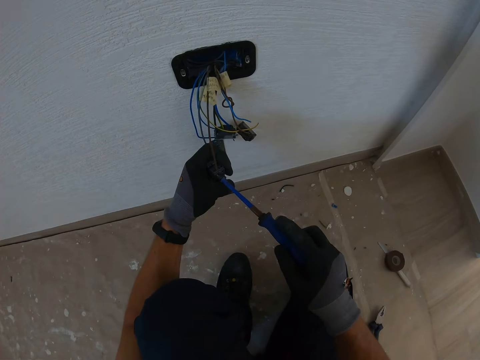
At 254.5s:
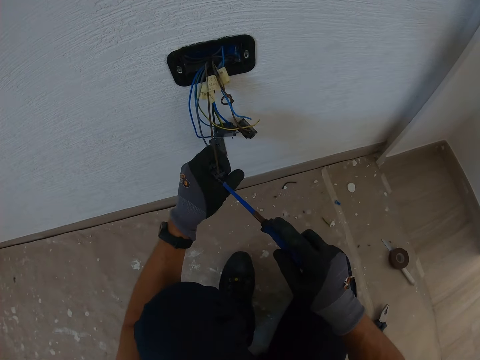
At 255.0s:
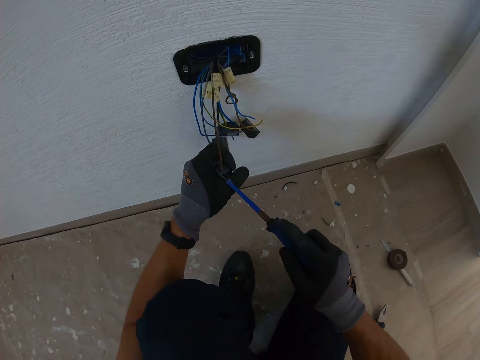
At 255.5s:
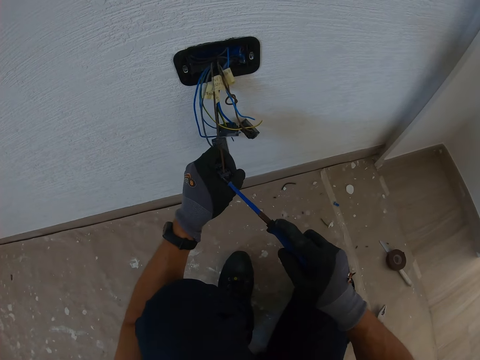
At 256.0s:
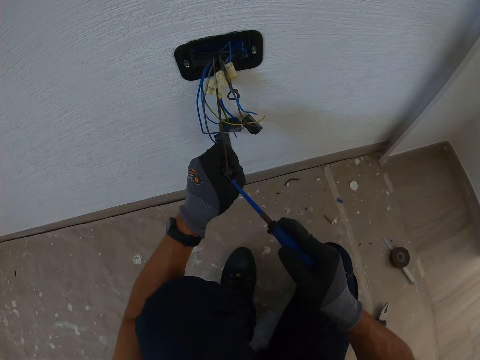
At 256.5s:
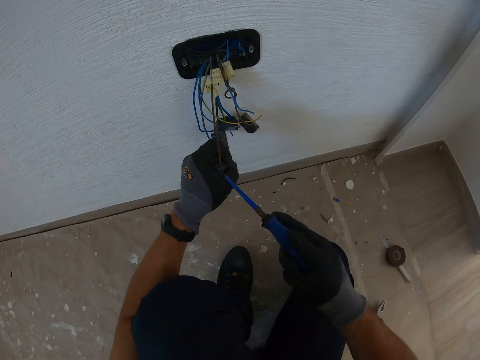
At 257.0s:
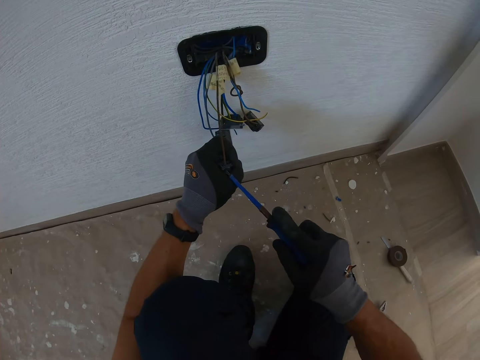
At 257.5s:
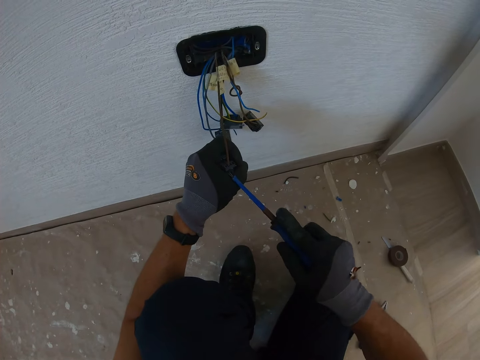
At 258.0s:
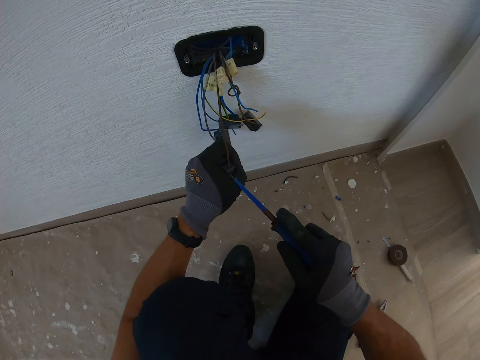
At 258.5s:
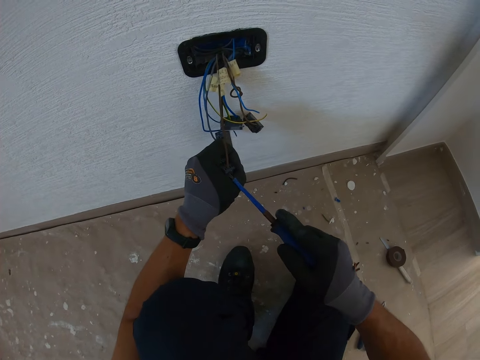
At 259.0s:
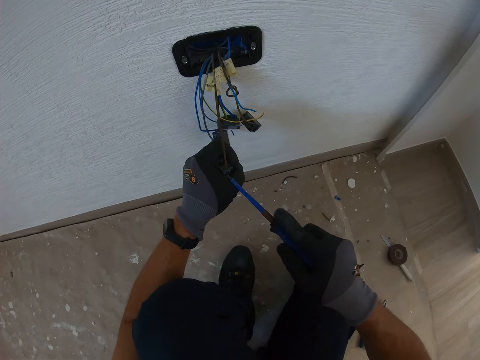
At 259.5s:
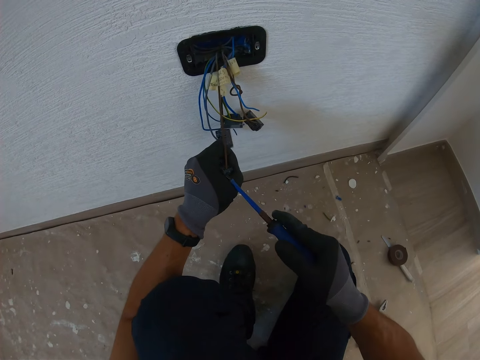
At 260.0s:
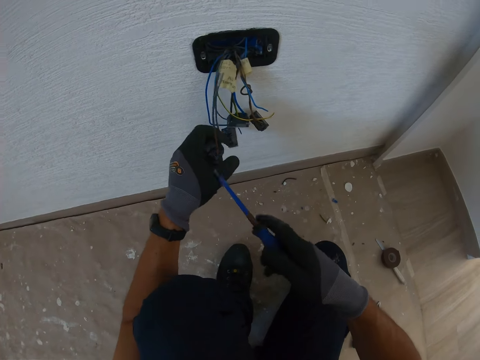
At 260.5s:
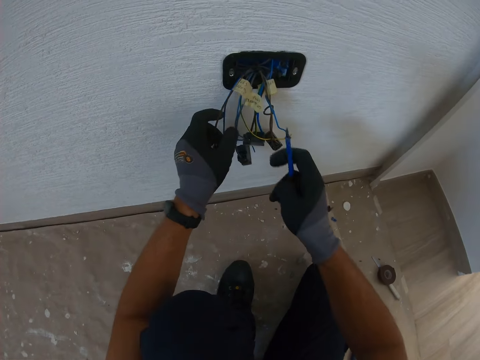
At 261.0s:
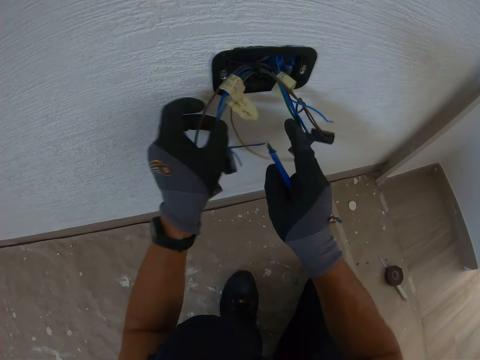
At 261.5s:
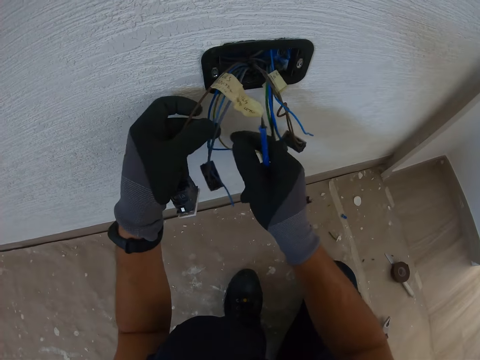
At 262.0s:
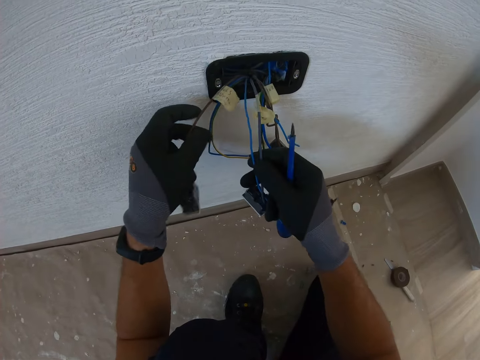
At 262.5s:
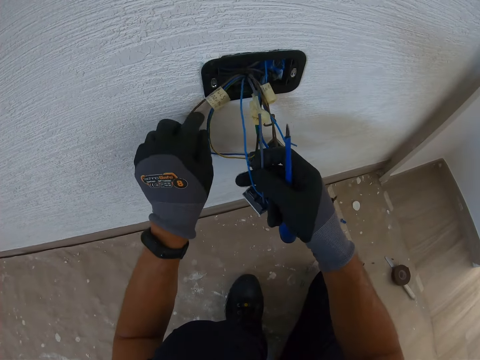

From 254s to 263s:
The camera wearer aligns wires with his hands.

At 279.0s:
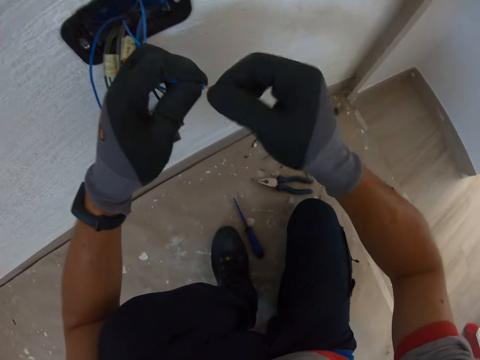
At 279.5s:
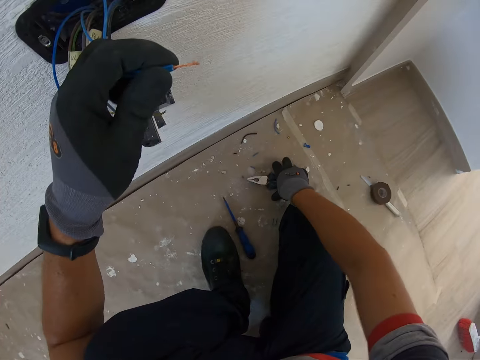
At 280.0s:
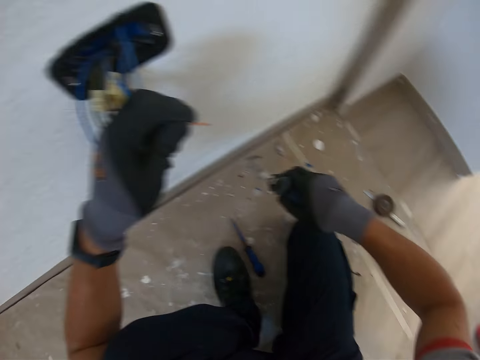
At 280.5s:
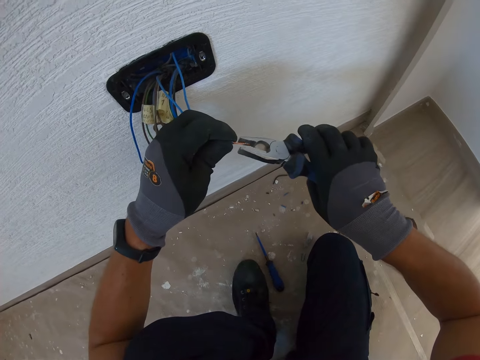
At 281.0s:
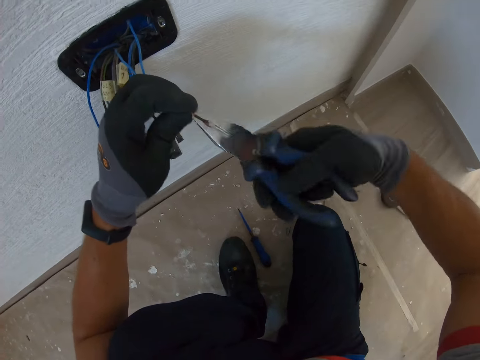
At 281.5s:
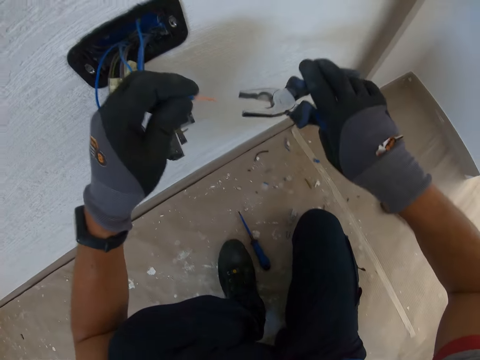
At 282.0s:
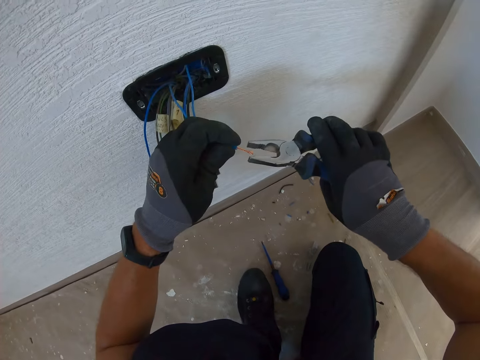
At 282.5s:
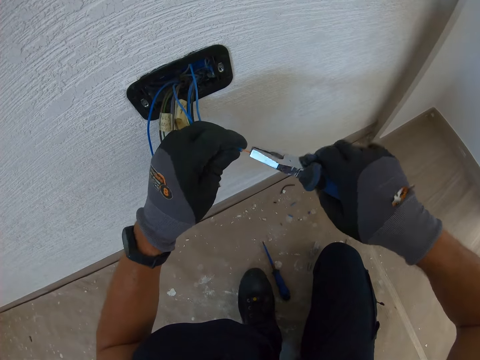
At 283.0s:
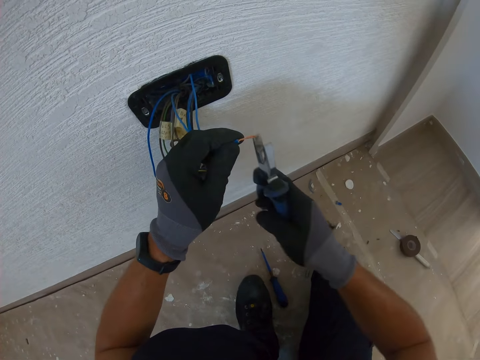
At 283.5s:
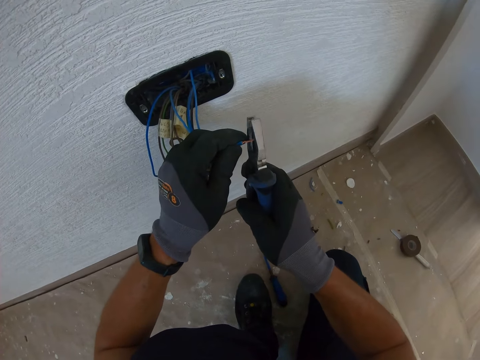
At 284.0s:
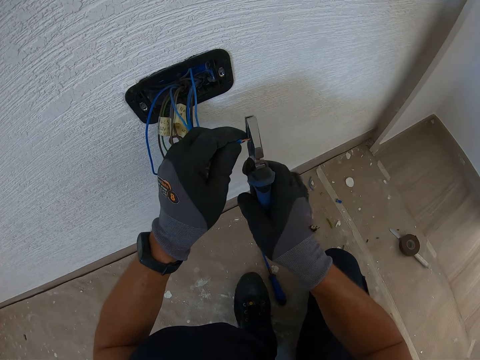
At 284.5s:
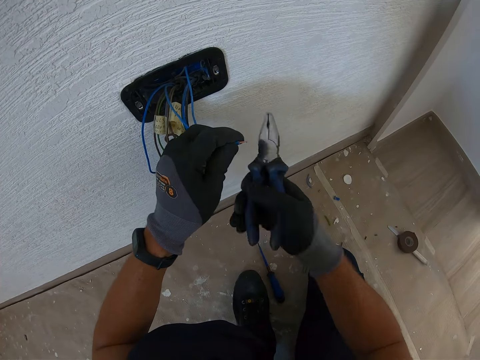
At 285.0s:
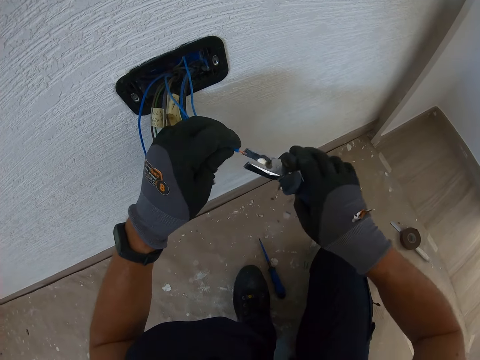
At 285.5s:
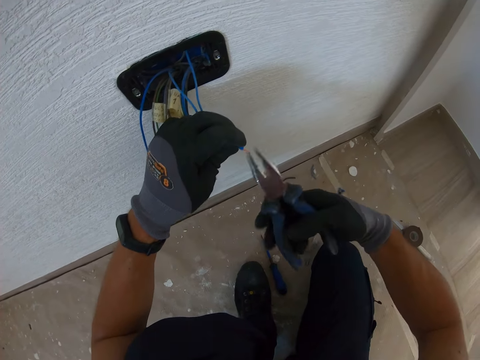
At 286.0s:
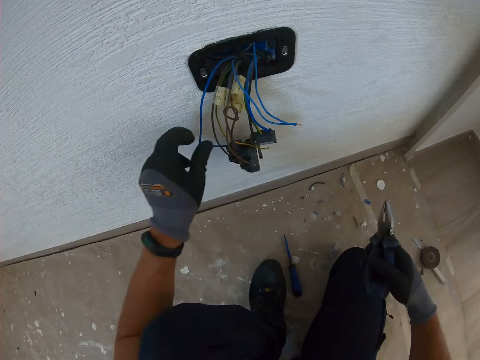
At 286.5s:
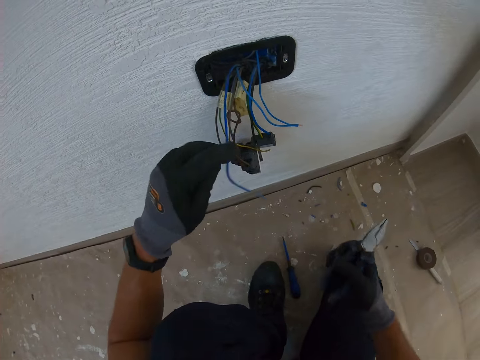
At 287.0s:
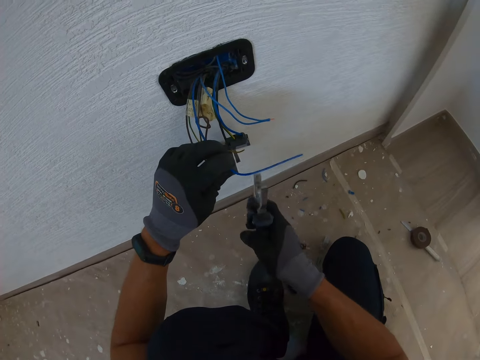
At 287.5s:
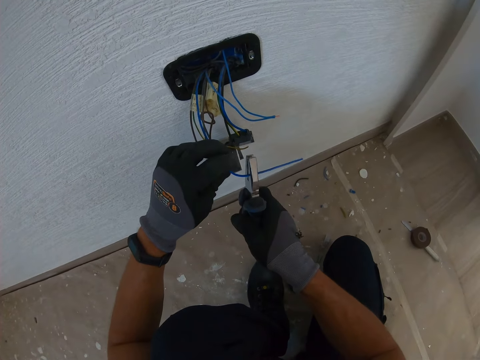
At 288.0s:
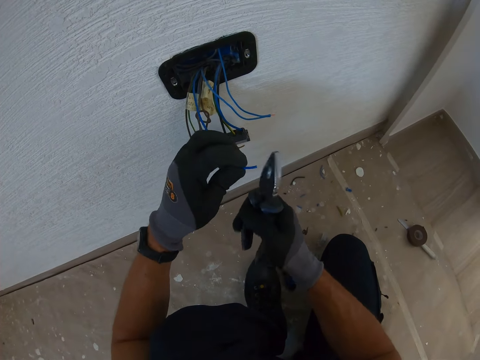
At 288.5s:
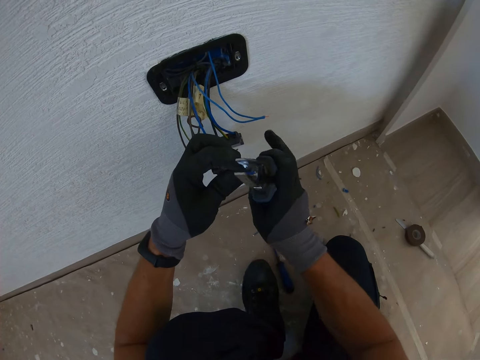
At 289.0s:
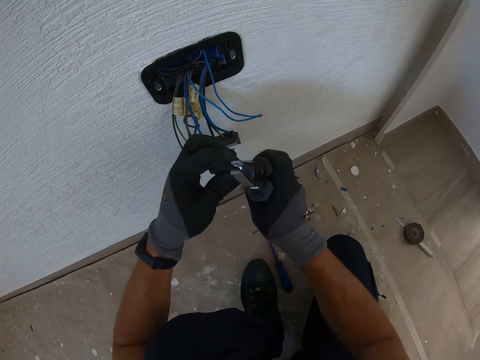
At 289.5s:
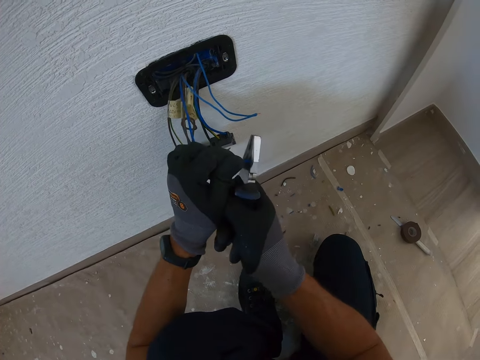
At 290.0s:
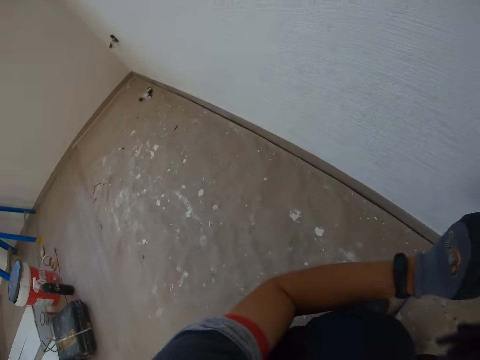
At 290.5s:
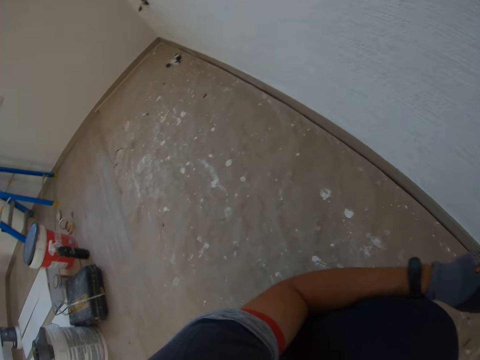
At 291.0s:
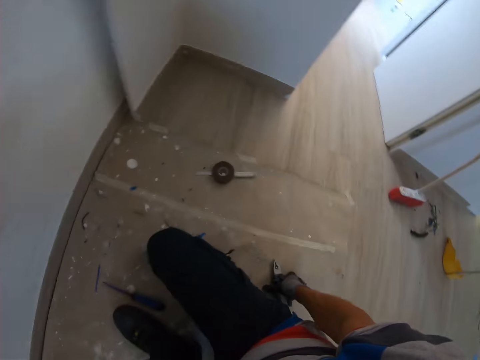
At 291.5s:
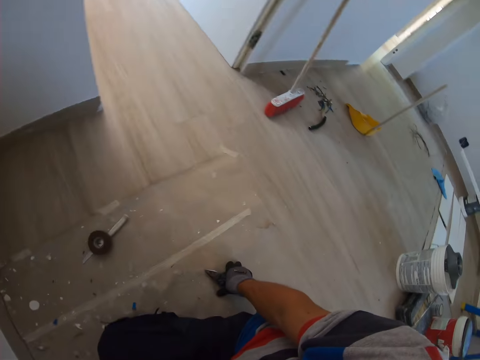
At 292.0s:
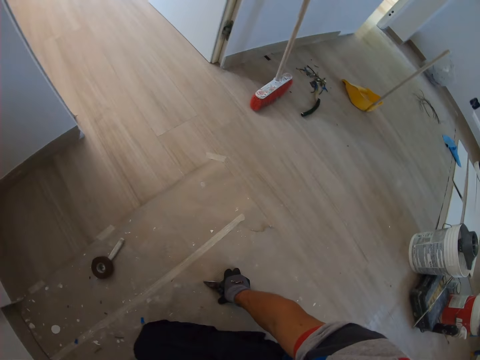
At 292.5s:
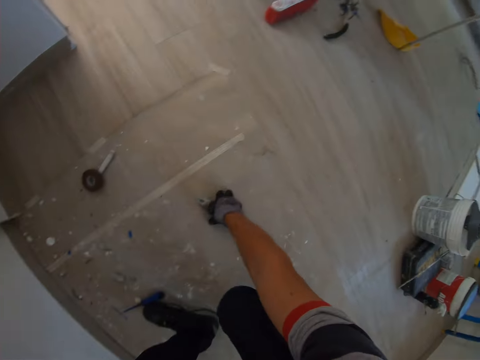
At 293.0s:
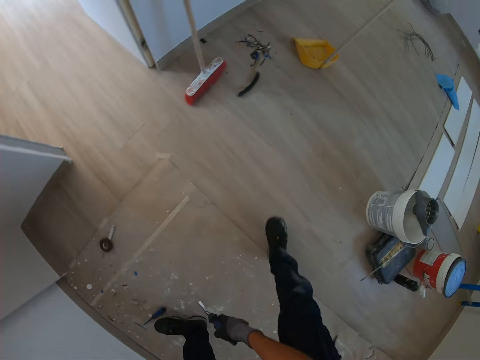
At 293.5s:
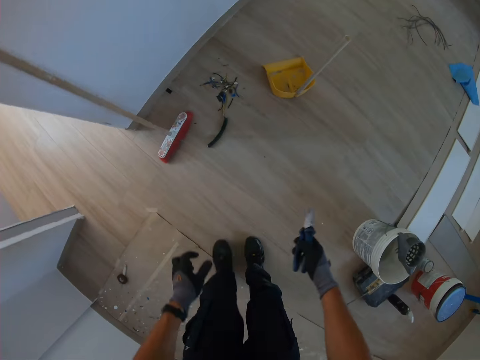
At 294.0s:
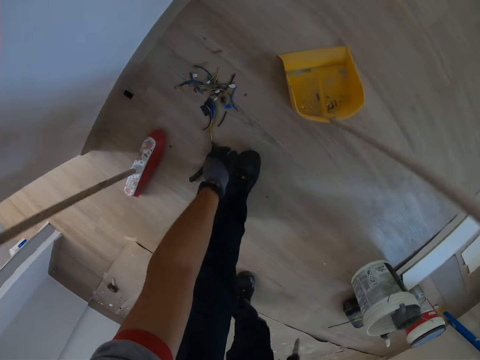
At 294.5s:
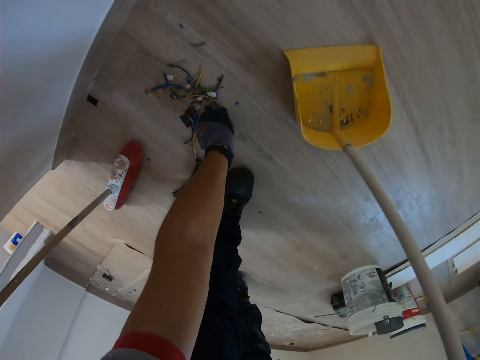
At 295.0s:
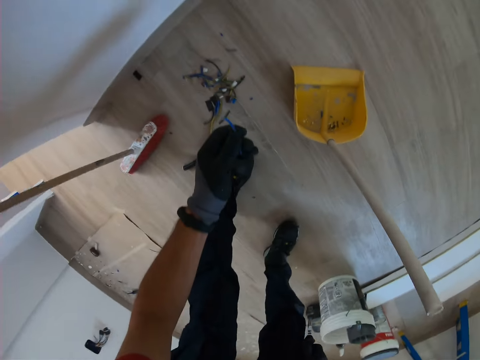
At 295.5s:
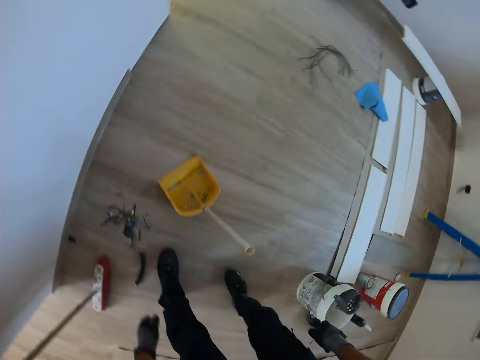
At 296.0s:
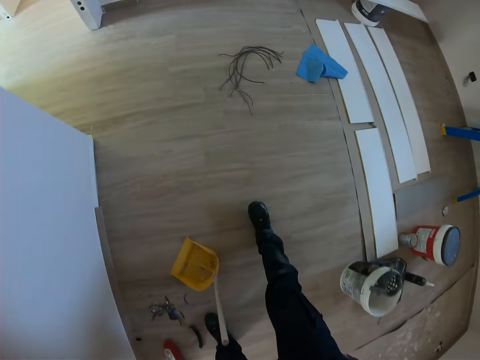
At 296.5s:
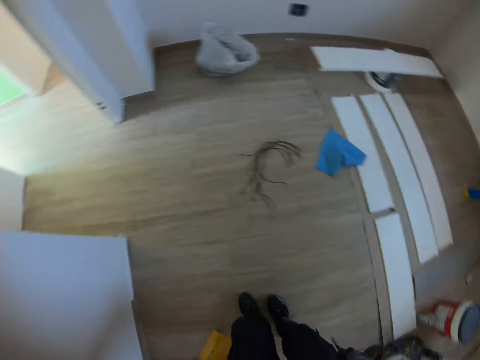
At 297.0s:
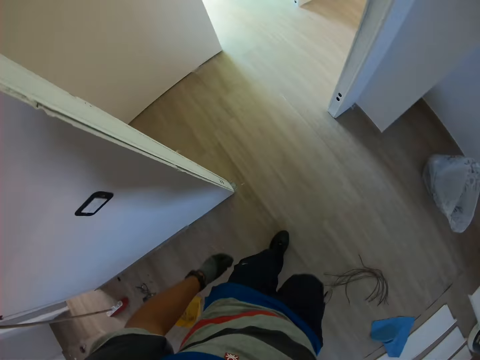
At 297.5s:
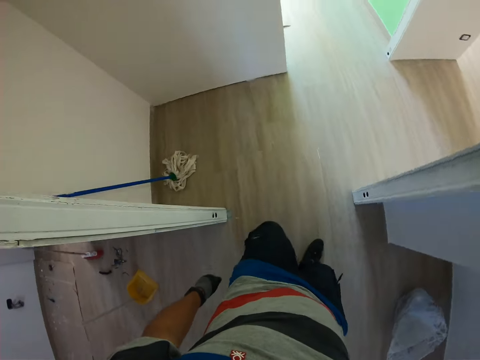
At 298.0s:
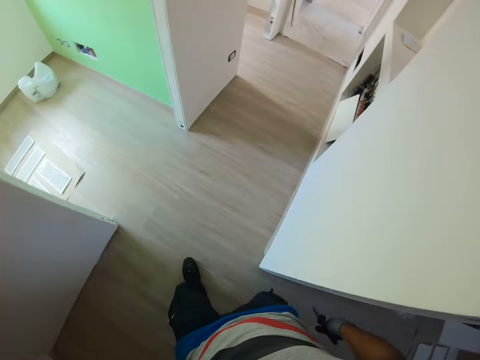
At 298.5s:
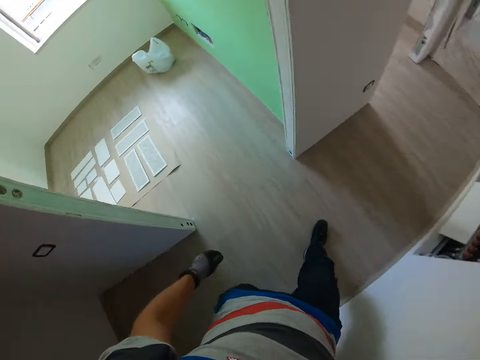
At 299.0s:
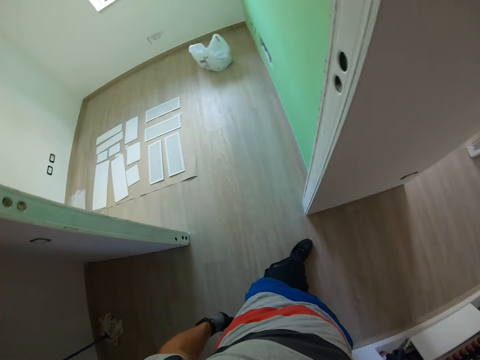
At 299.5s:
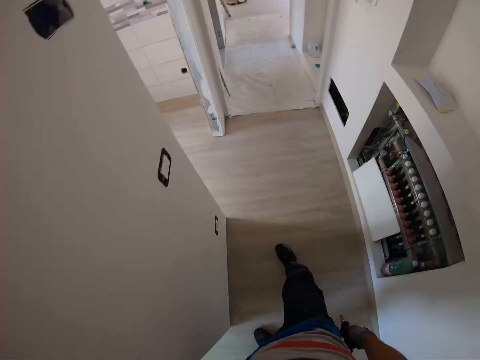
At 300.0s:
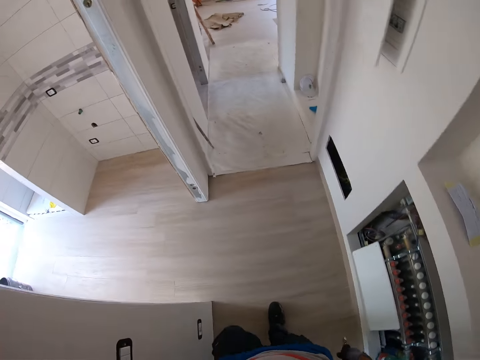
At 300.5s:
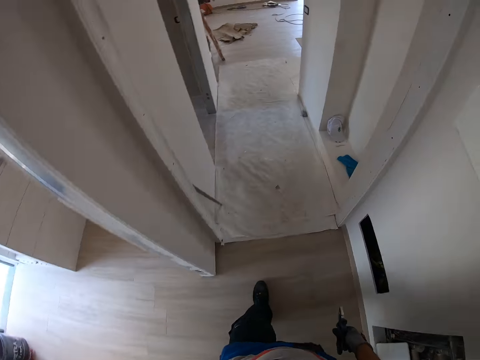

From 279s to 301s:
The camera wearer picks up pliers. They fix a wire with the pliers. They cut a wire. They look around. They take a cable on the floor. They walk outside the room. They walk around.
